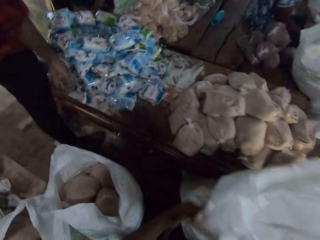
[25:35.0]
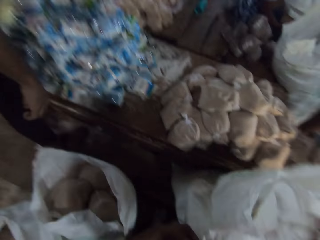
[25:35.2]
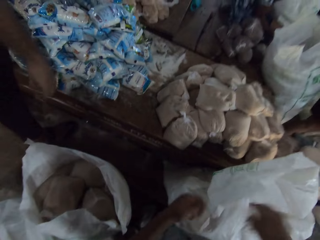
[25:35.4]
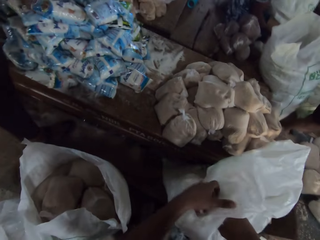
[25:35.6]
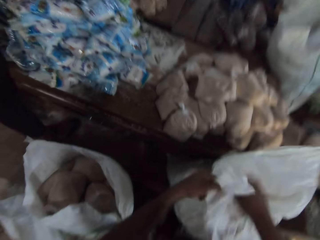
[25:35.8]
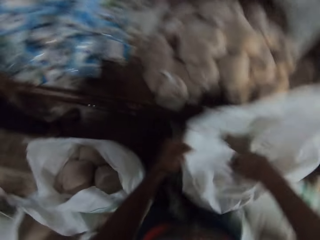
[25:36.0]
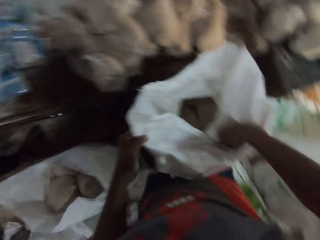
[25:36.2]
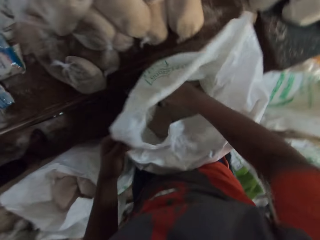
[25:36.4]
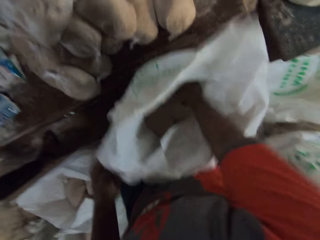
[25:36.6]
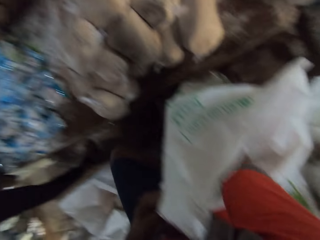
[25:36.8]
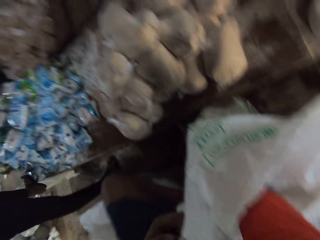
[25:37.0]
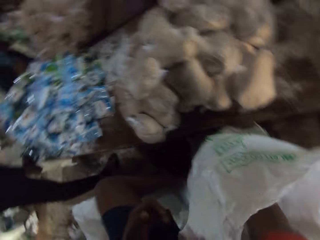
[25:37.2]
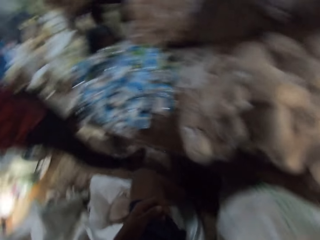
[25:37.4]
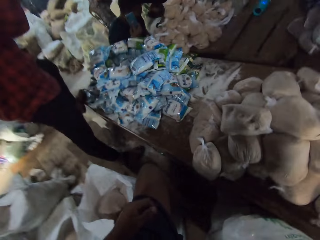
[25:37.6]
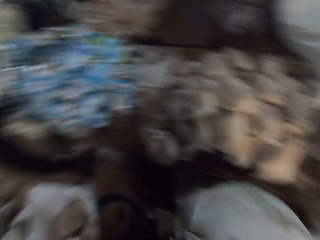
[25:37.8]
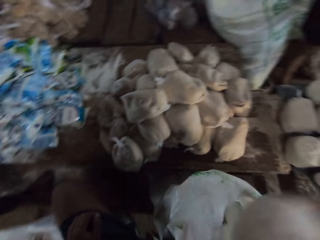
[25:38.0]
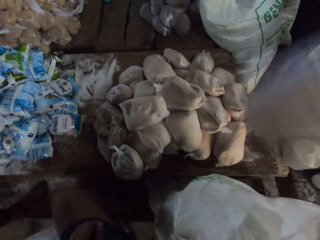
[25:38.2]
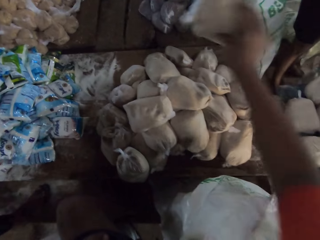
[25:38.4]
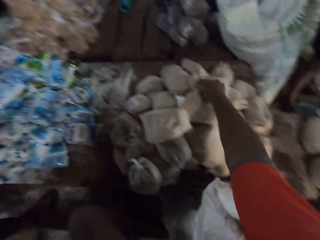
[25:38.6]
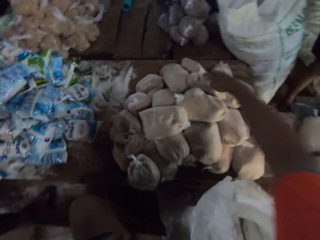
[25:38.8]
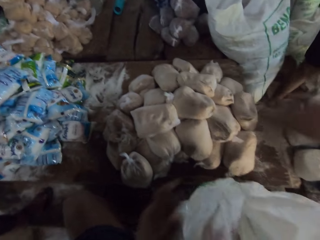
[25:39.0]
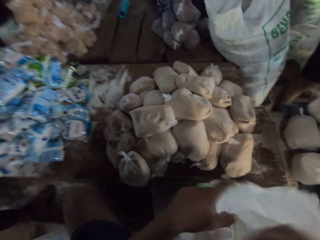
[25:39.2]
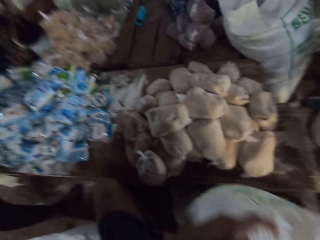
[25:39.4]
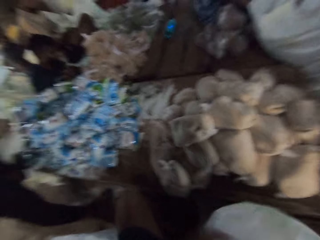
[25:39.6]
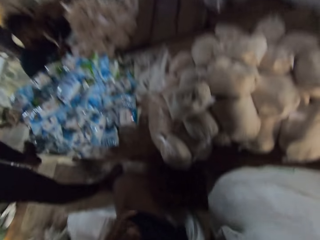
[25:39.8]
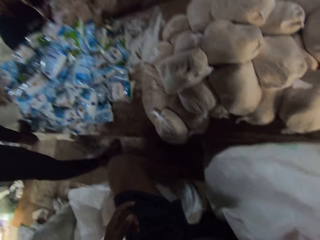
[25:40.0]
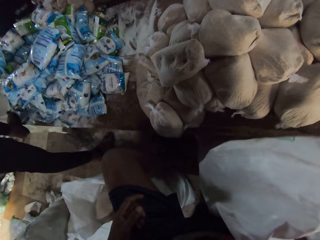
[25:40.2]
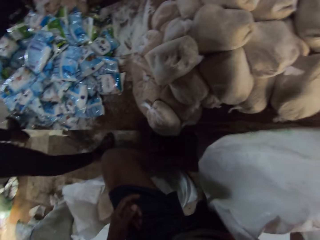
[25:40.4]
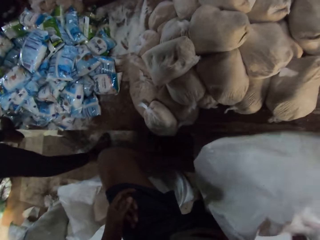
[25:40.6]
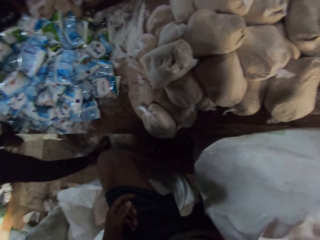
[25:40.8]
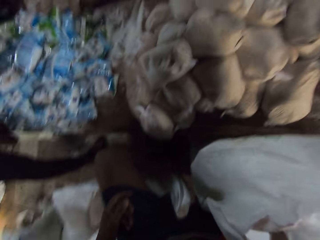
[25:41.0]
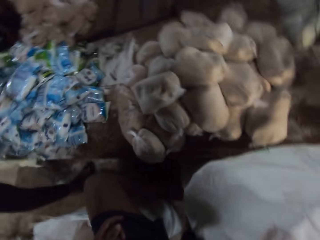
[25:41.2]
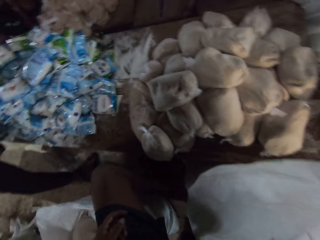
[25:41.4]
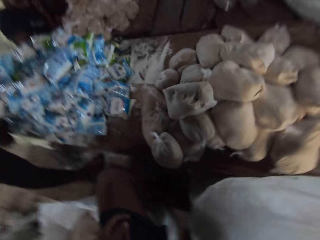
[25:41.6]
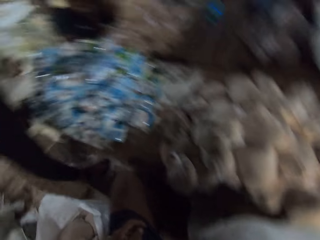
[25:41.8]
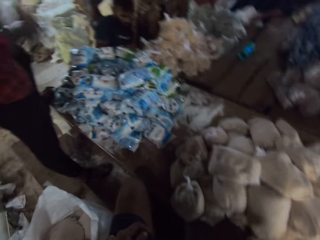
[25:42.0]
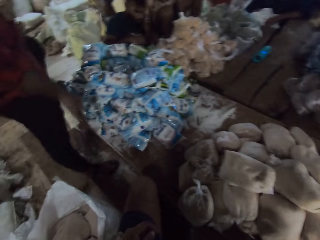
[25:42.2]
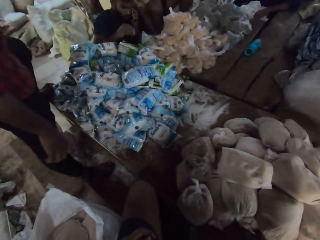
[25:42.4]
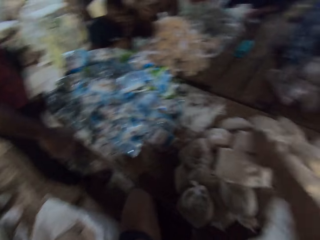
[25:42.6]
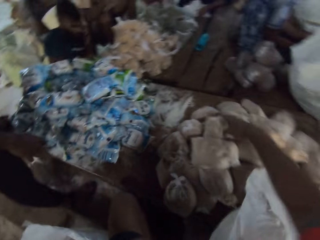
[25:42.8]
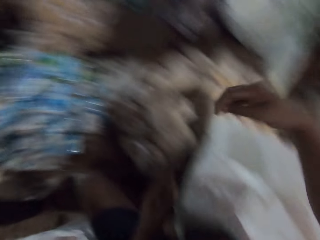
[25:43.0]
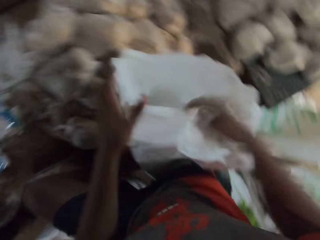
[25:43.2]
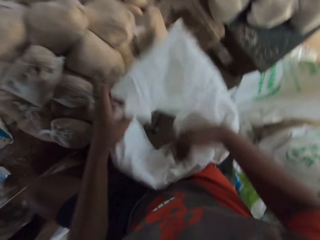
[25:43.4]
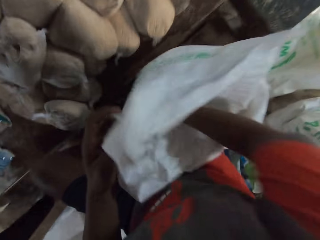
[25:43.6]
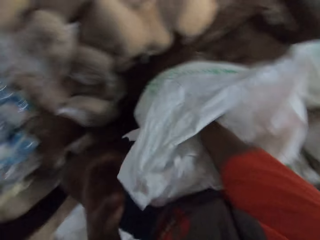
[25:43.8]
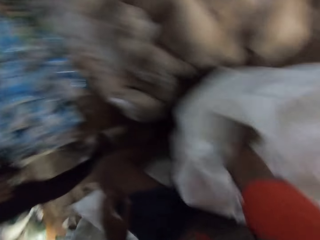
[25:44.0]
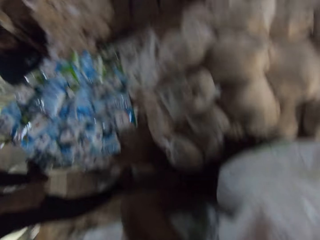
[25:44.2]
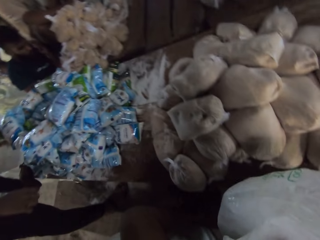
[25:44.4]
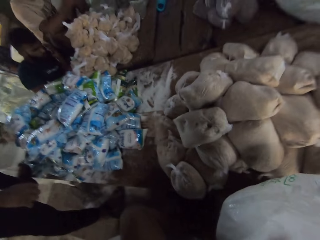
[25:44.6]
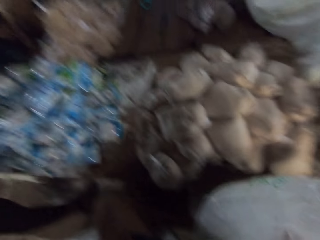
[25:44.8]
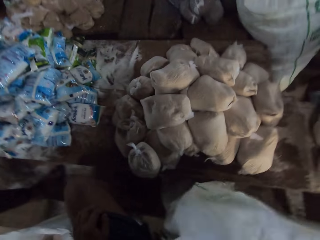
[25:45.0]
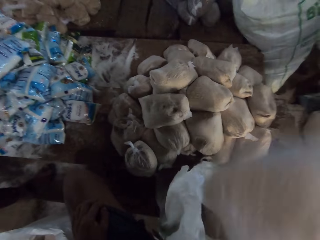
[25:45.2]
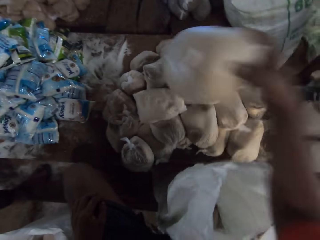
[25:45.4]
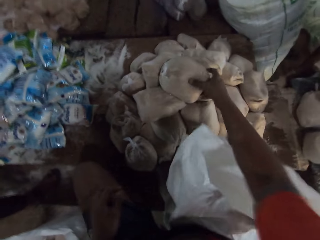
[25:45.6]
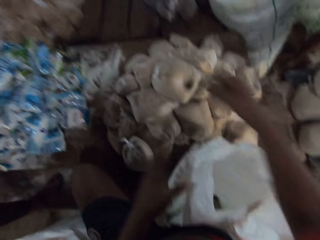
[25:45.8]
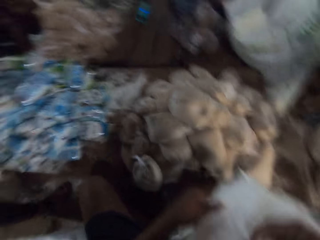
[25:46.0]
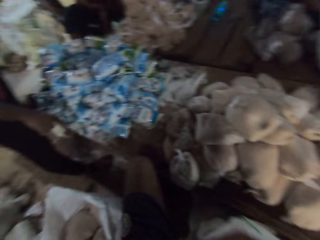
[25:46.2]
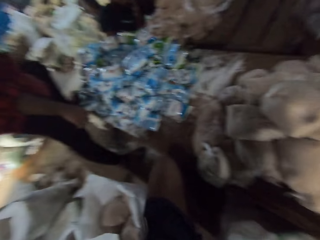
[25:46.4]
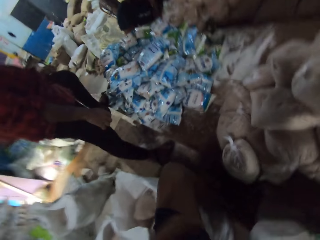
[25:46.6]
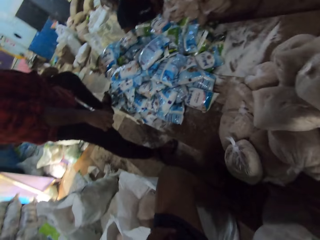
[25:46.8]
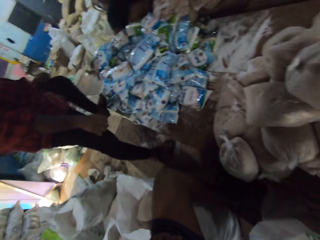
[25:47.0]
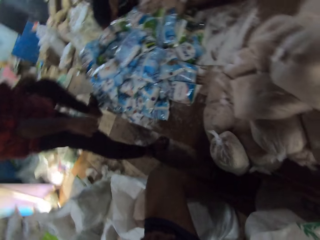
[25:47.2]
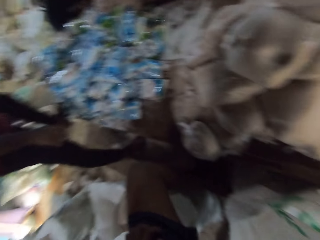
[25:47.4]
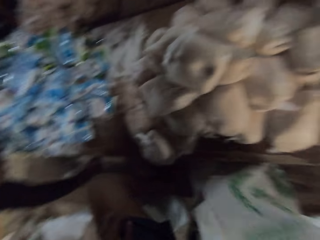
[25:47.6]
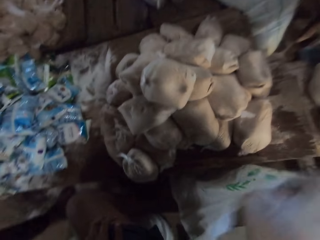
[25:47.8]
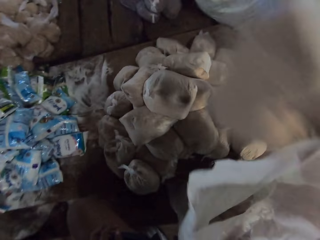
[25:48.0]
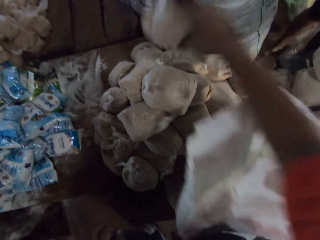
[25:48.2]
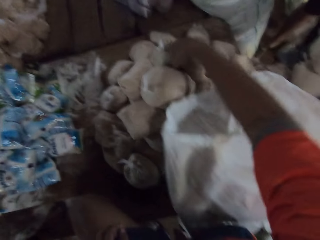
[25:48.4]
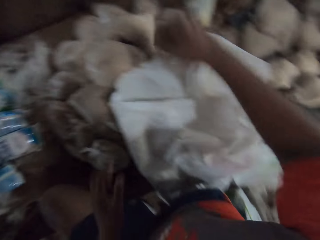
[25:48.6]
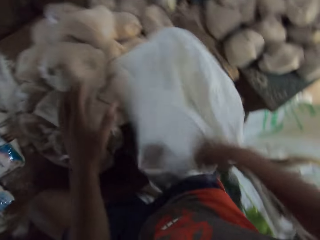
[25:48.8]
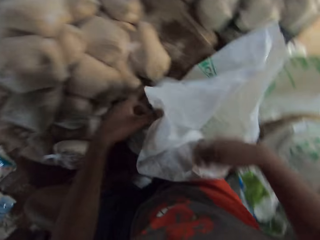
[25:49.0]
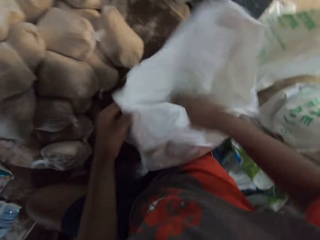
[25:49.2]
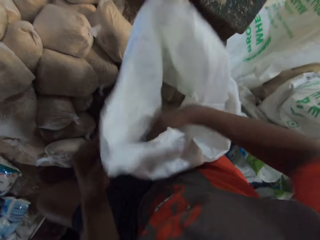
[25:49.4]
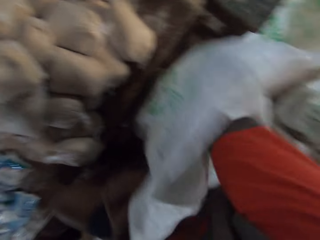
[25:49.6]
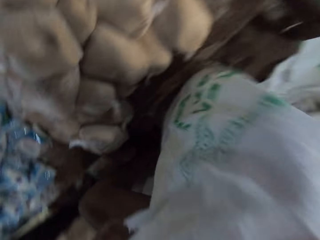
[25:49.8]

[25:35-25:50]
The camera wearer puts the sack on top of the table. He picks up the packet or bread in the sack. He places the bread in his right hand on the table. He picks up the packet in the sack. He converses with the group of people in the factory. He places the bread in his right hand on the table. He picks up the packet in the sack. He places the bread in his right hand on the table. He picks up the bread from the sack of bread on the ground with his right hand. He places the bread in his right hand on the table.

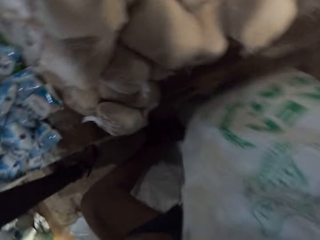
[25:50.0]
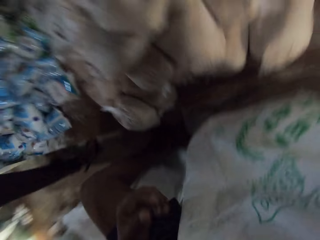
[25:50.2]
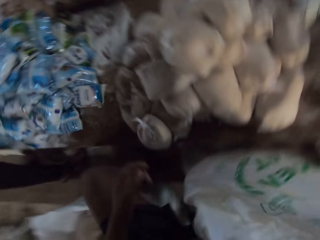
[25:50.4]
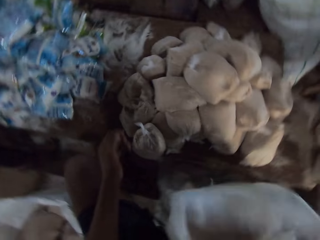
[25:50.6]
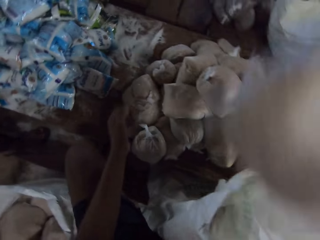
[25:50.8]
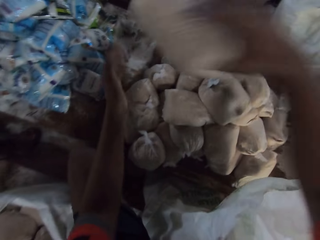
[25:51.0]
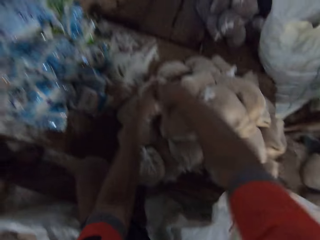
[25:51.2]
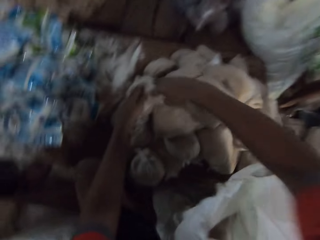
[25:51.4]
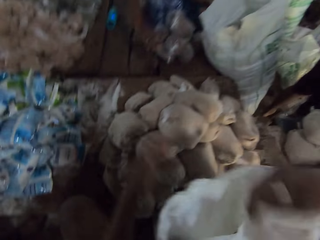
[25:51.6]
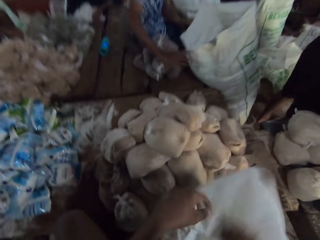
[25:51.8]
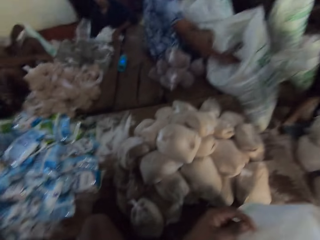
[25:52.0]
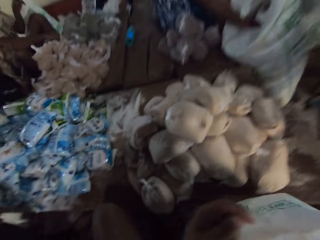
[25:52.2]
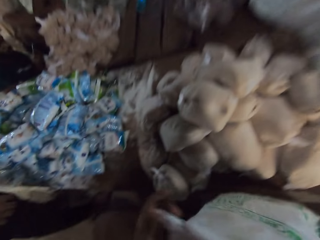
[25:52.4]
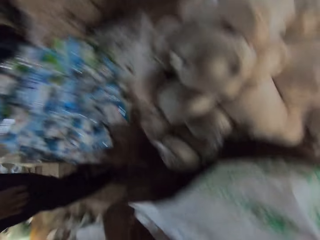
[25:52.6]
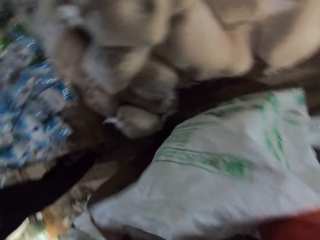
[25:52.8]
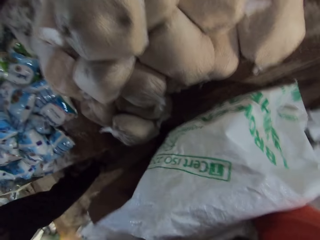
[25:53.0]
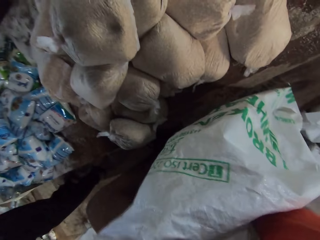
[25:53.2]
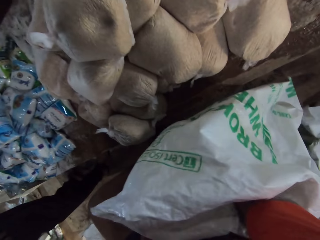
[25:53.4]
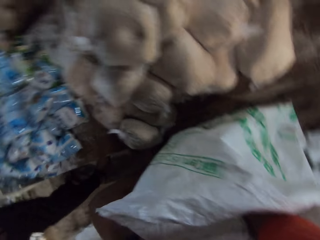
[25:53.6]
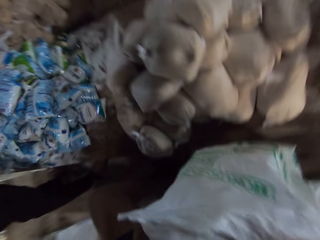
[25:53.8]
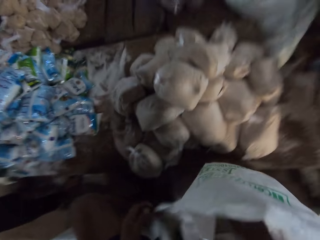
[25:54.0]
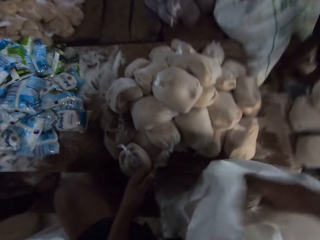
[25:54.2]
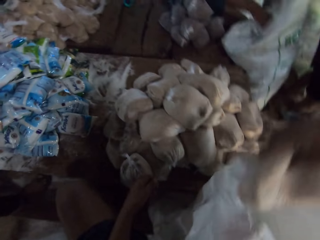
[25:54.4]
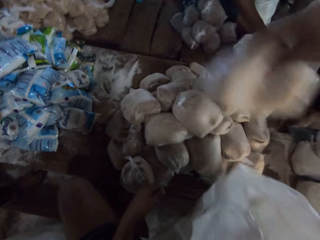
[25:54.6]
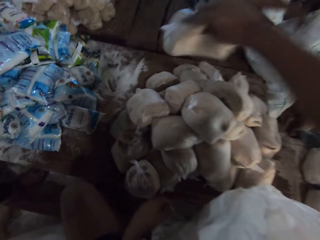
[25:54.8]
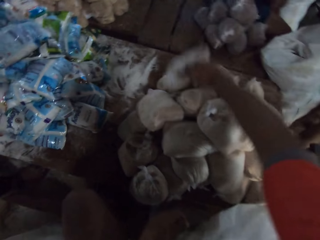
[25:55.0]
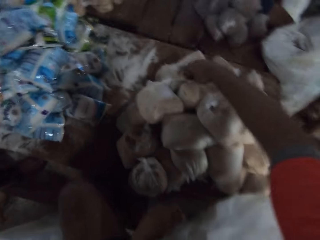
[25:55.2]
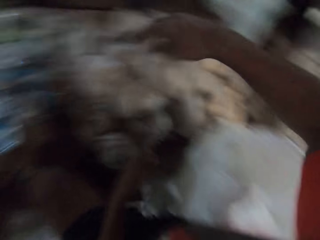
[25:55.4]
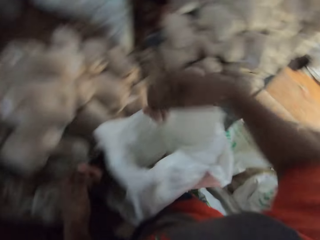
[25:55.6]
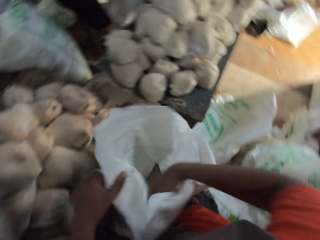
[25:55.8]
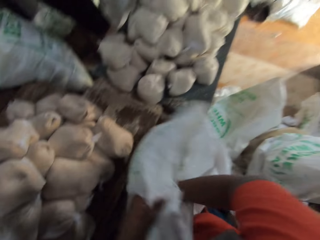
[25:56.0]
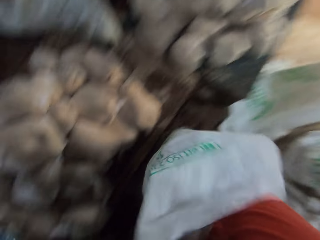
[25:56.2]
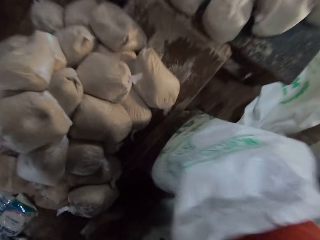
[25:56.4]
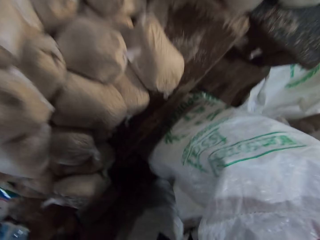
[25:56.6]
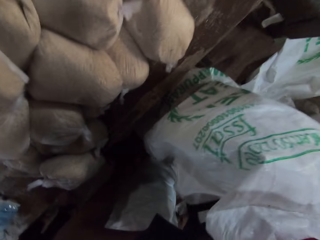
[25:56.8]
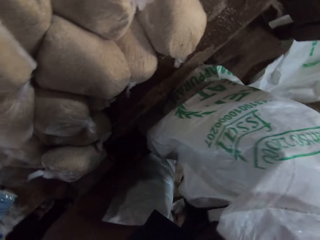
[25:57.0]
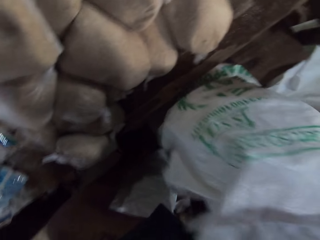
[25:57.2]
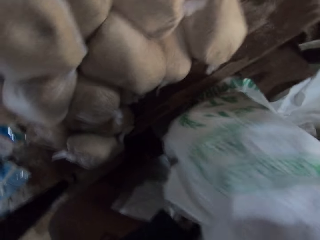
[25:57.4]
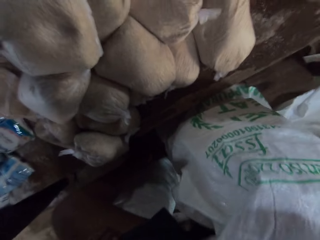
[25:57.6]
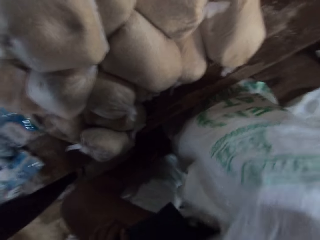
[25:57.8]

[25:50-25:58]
The camera wearer picks up a bread from the sack of bread on the ground with his right hand. He places the bread in his right hand on the table. He picks up the bread from the sack of bread on the ground with his right hand. He places the bread in his right hand on the table. He picks up the packet in the sack.
